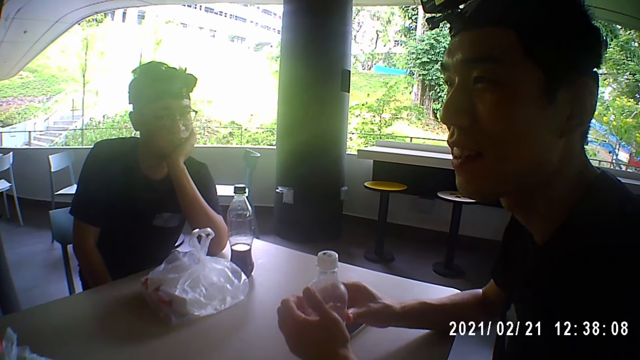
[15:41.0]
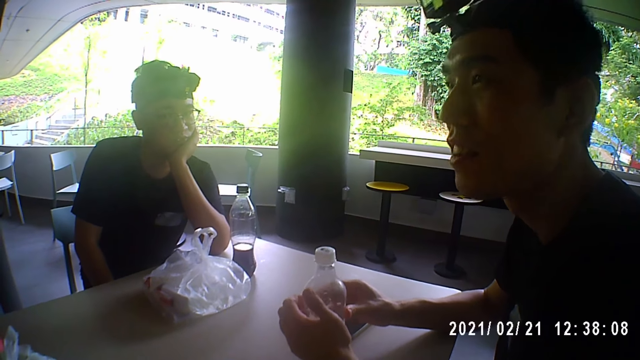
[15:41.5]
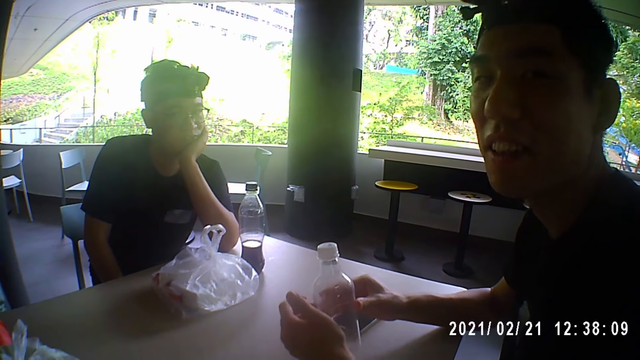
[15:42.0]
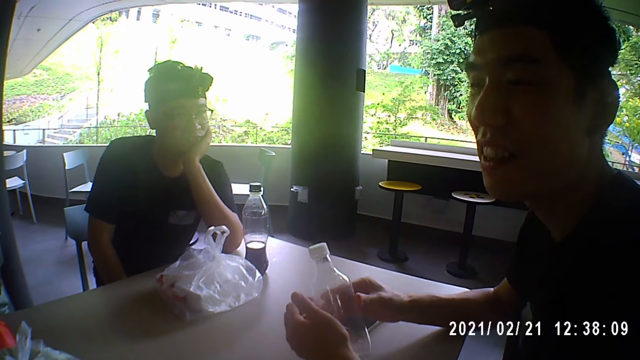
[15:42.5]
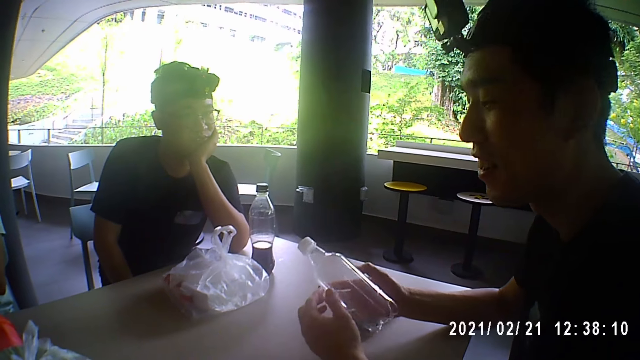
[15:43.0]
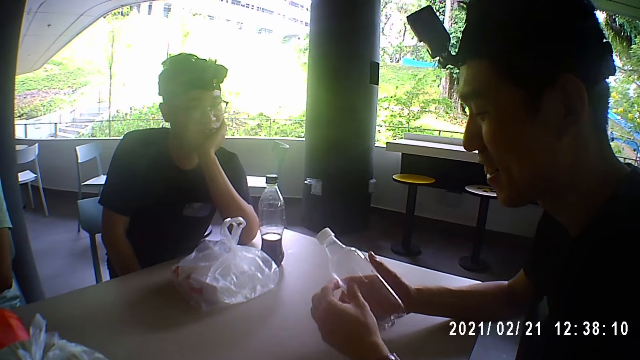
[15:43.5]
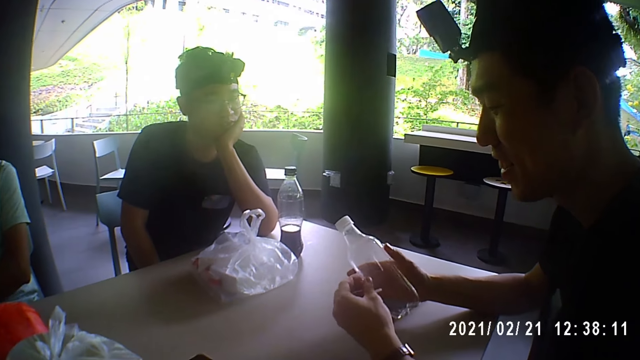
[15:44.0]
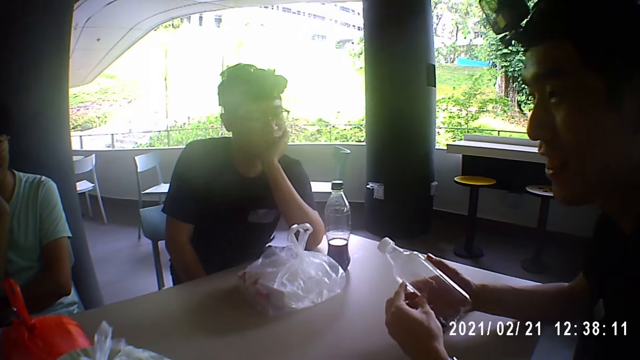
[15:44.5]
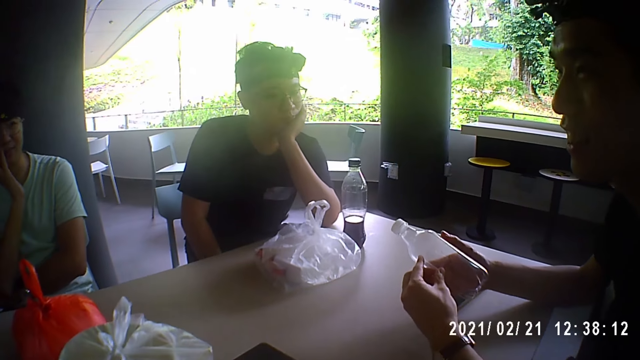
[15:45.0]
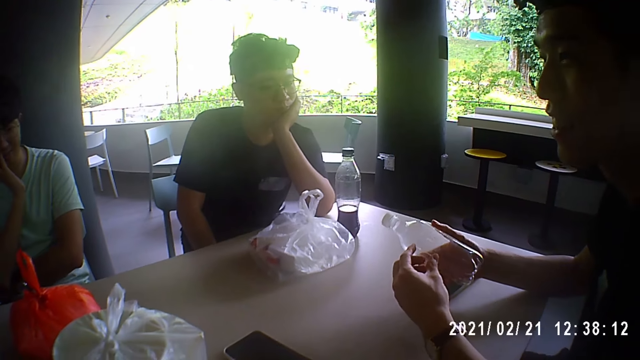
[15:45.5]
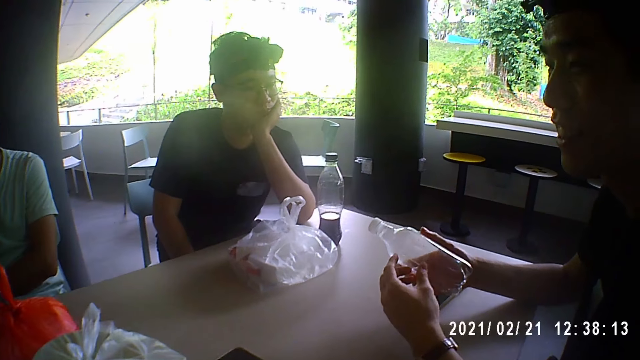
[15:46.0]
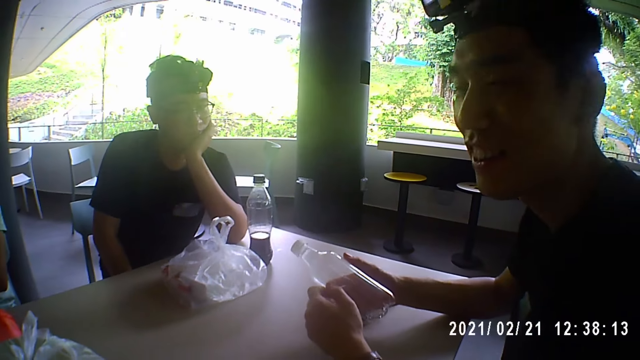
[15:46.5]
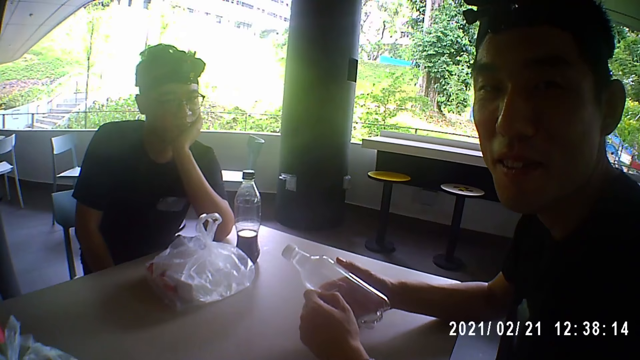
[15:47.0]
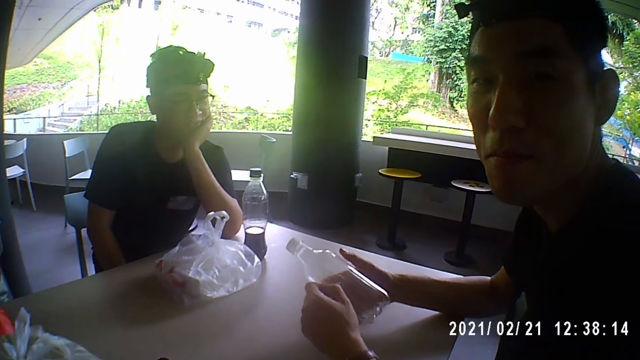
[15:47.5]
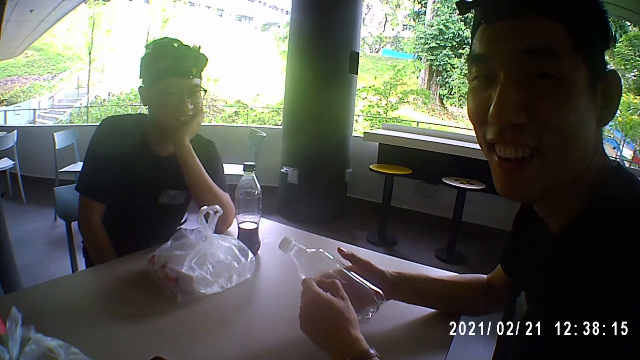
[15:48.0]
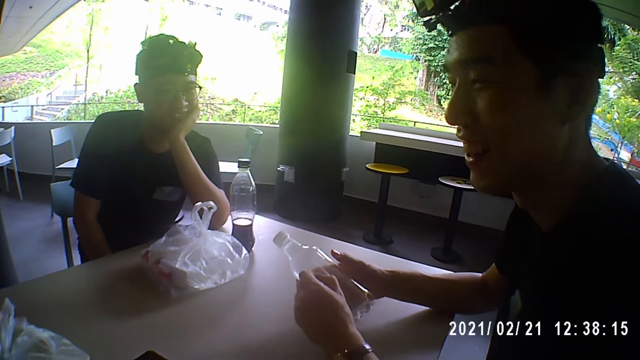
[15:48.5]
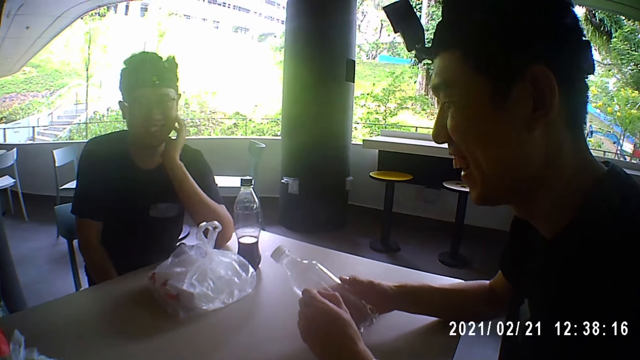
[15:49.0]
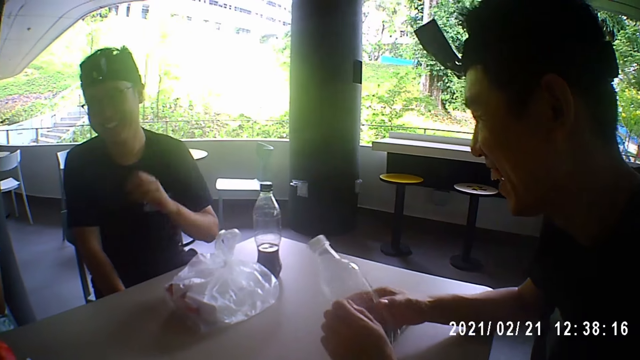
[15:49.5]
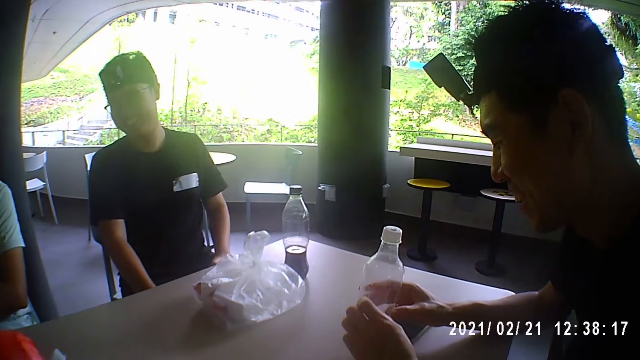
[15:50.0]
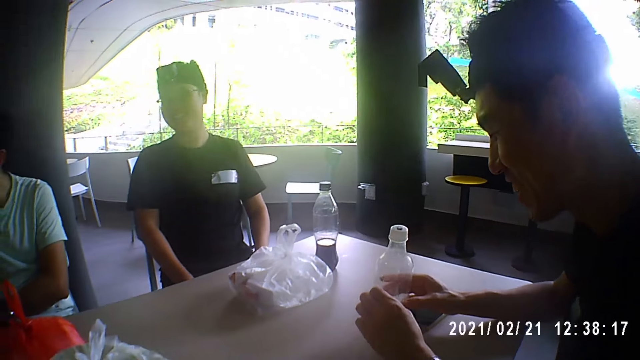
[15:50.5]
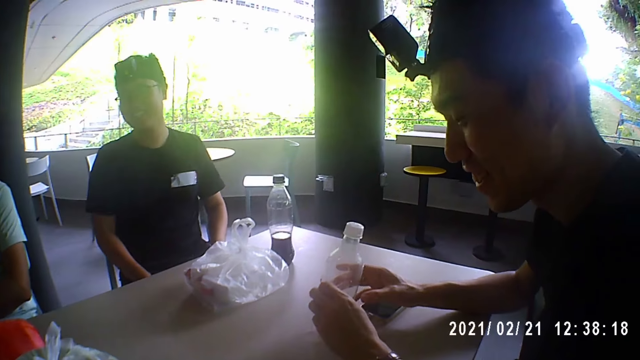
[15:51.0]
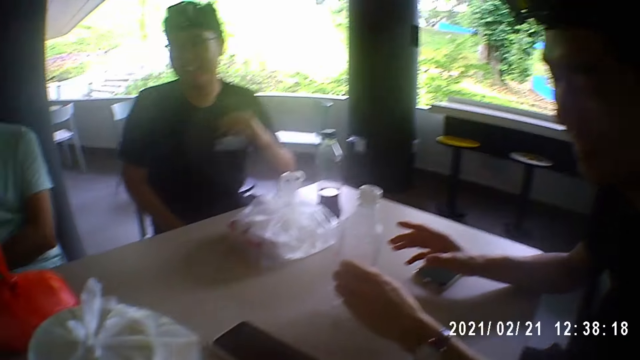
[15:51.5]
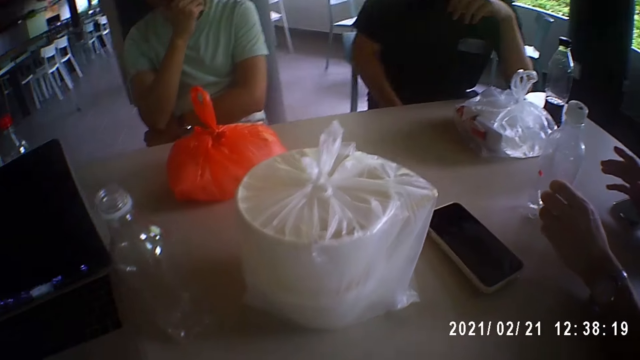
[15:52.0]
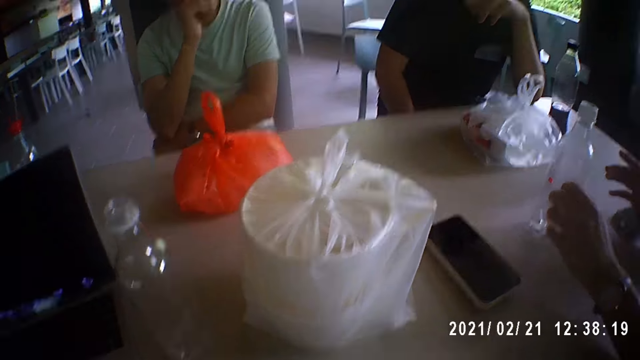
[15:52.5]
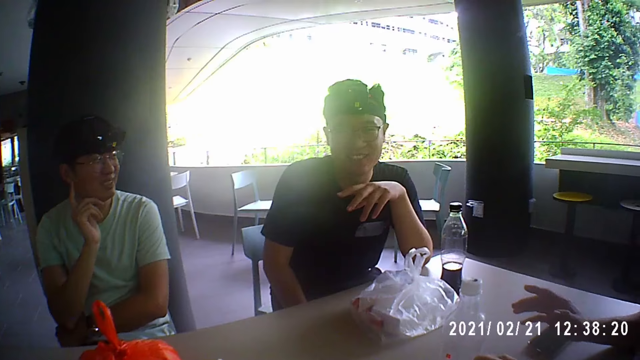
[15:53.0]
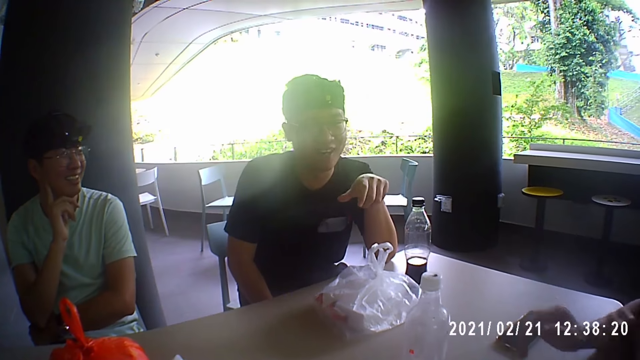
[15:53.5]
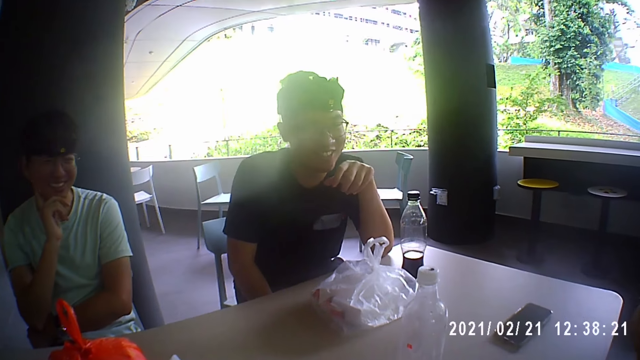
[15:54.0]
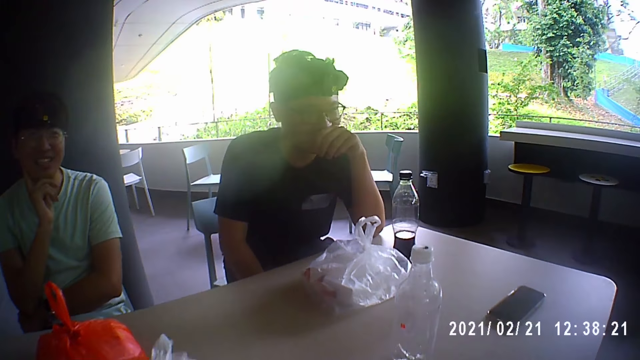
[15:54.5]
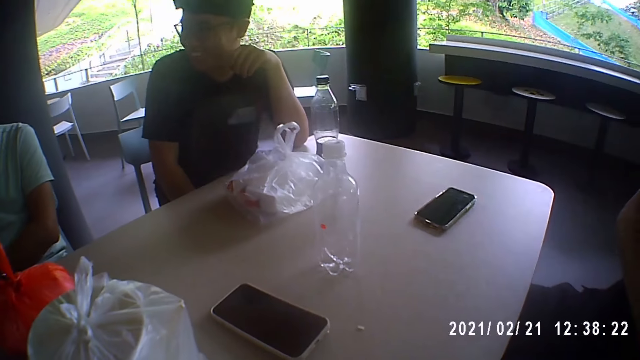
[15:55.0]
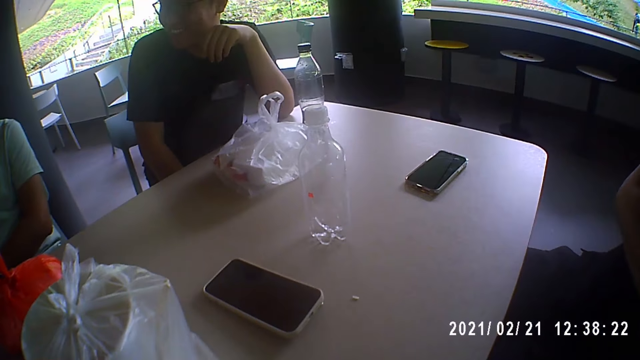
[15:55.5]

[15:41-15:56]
A man lifts the PET bottle from the table with his right hand. He fiddles with the PET bottle. The camera wearer converses with the group of people. The first man laughs. Another man laughs. The other man places his left hand on his left leg. The first man drops the PET bottle on the table with his left hand. The other man places his left hand on the table. The other man talks to the camera wearer, a third man and the first man.

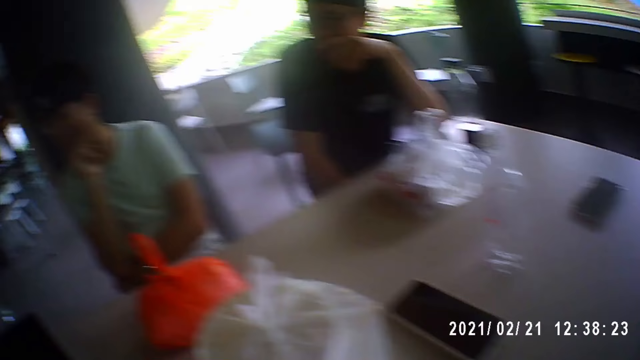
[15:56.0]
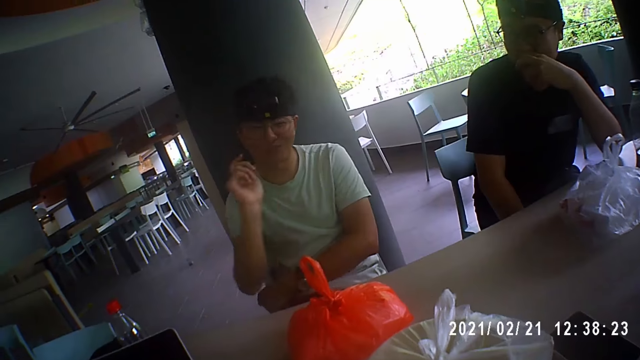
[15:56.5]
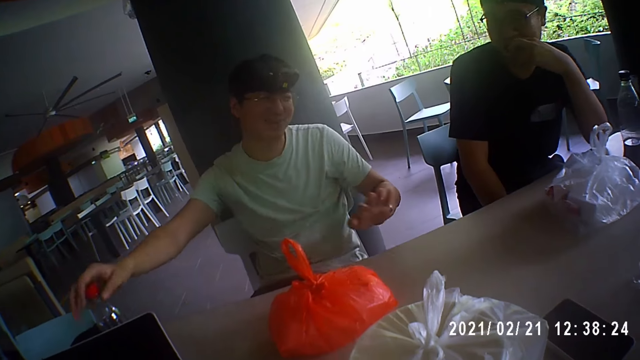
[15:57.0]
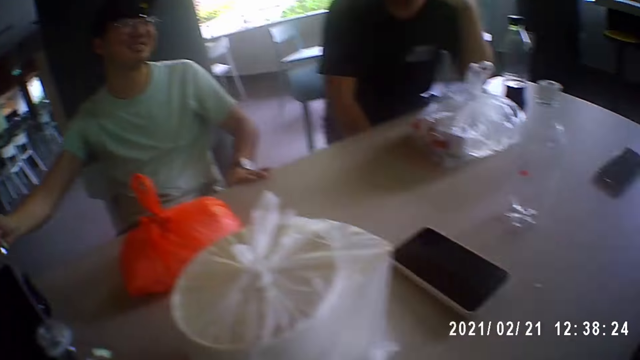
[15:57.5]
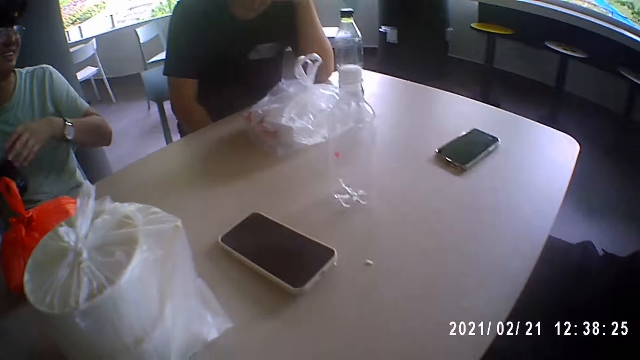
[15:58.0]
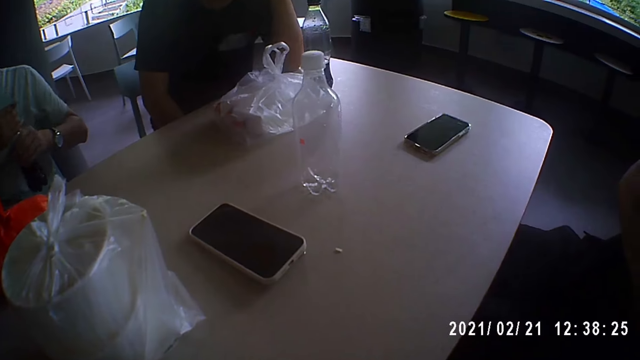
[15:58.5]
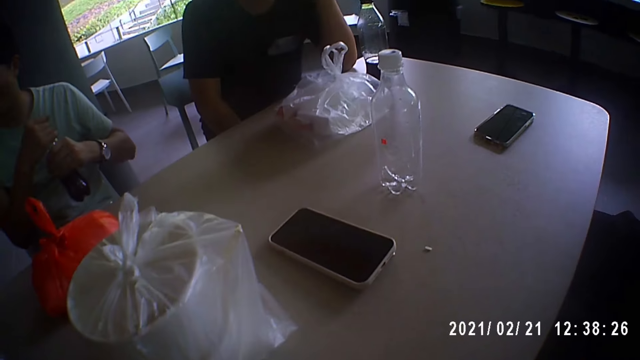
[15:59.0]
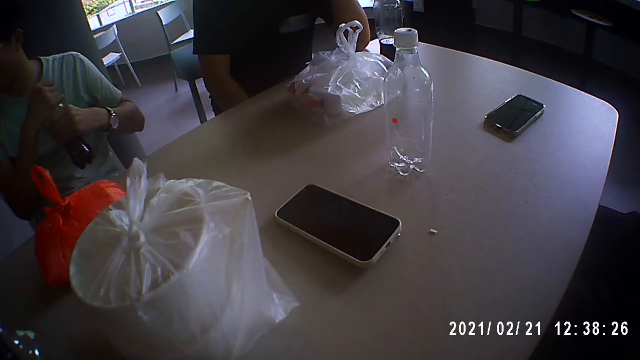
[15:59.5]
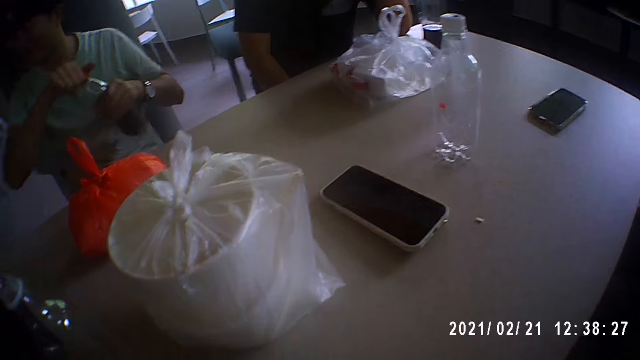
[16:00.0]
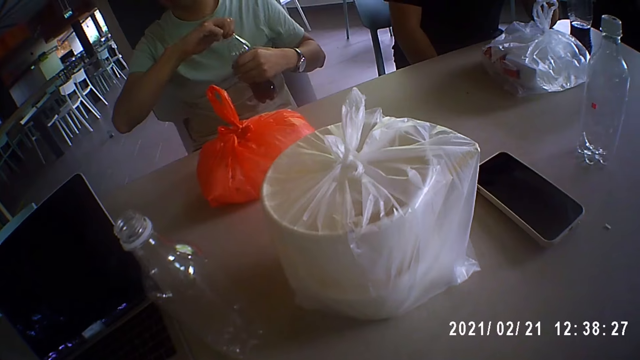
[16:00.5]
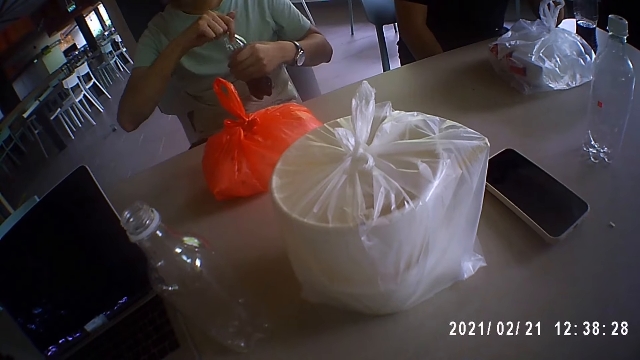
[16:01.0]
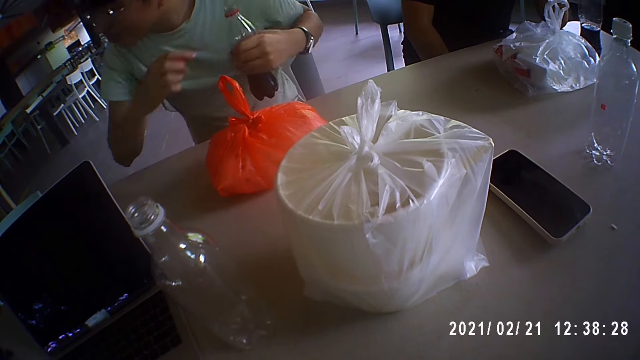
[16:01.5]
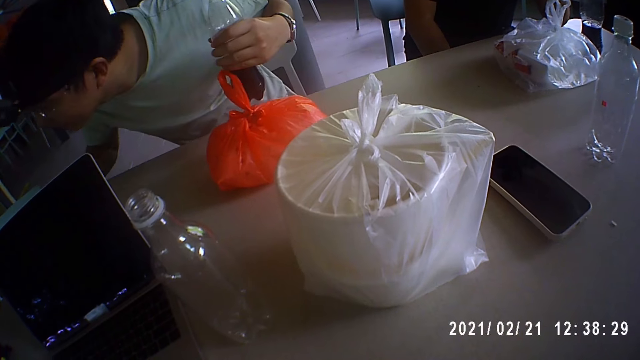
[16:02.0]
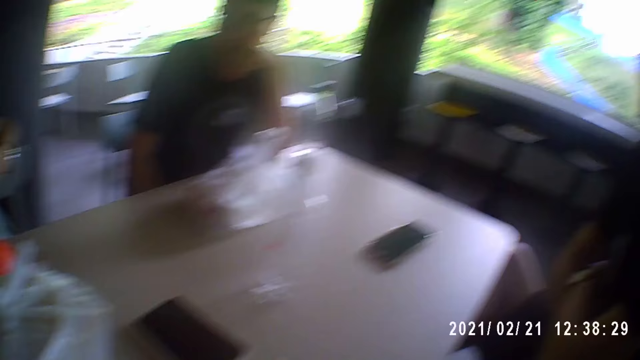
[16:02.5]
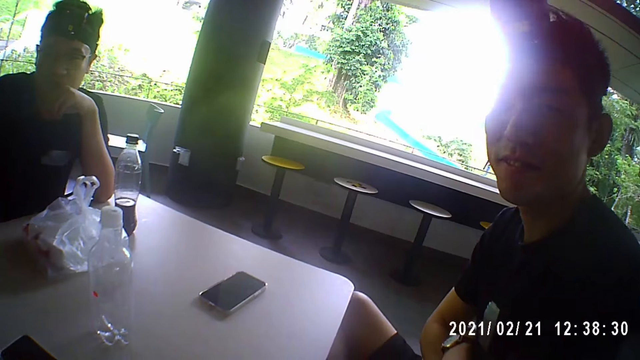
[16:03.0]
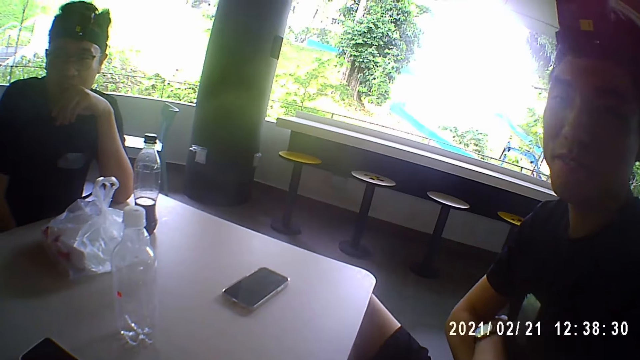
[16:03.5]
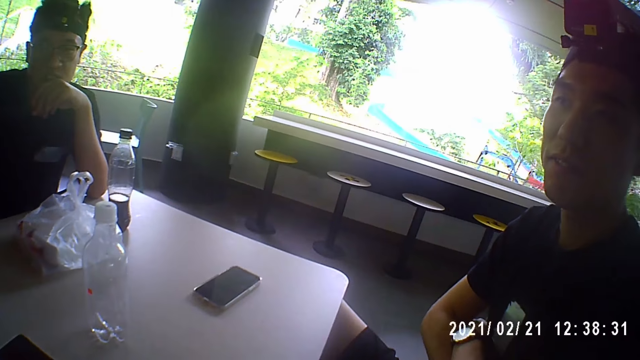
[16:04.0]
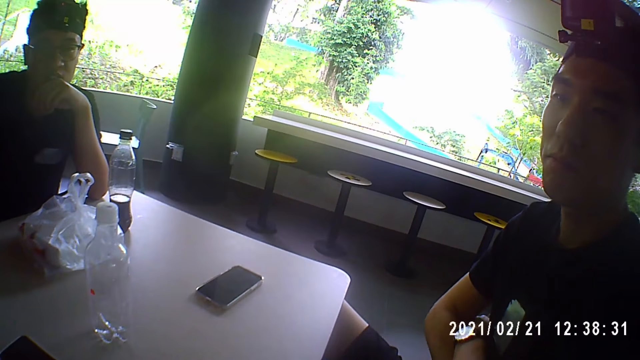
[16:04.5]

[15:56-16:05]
A man talks to the camera wearer, another man and a third man. The first man picks a bottle of cola from the table with his right hand, places his left hand on the table. He holds the bottle of cola with both hands. He opens the cover of the bottle of cola in his left hand with his right hand. The camera wearer converses with the group of people.
